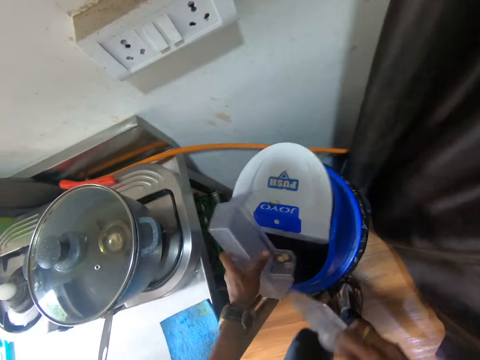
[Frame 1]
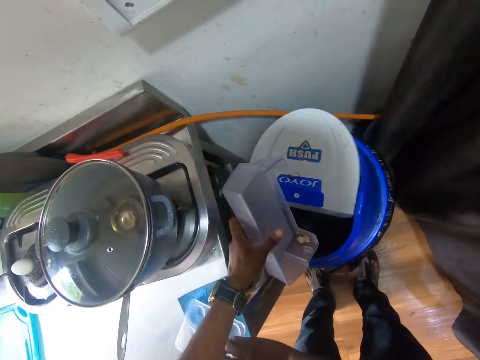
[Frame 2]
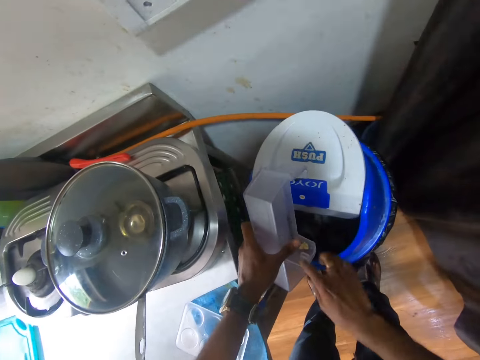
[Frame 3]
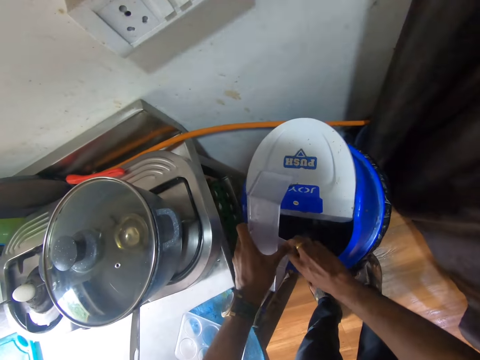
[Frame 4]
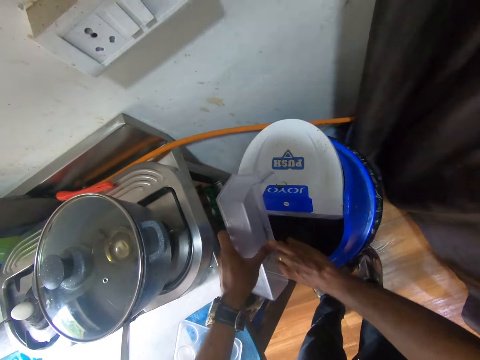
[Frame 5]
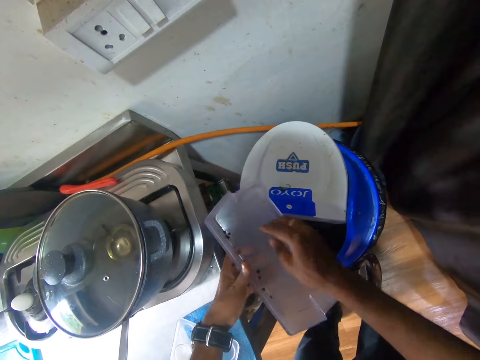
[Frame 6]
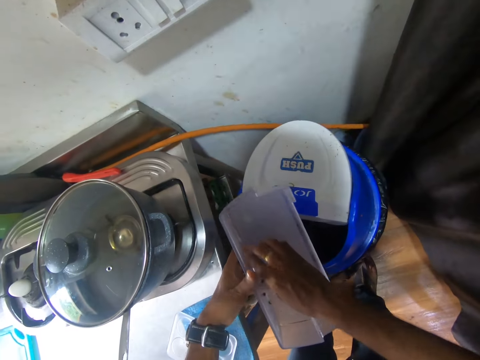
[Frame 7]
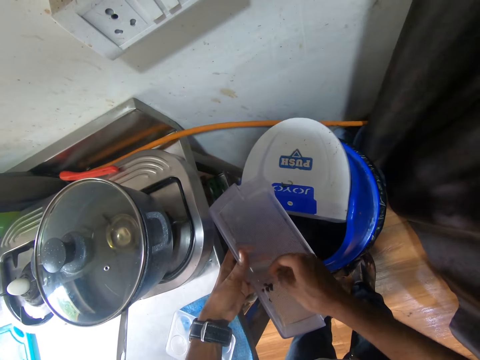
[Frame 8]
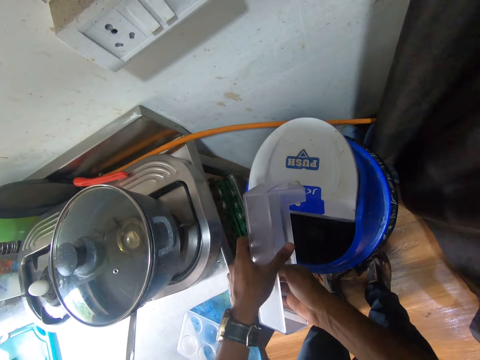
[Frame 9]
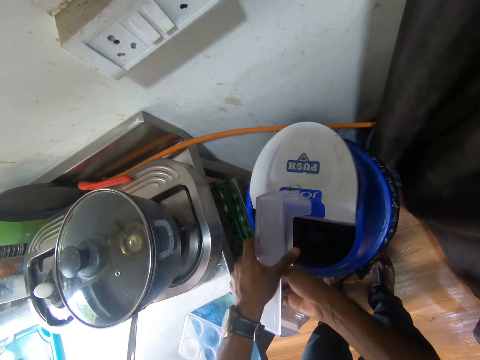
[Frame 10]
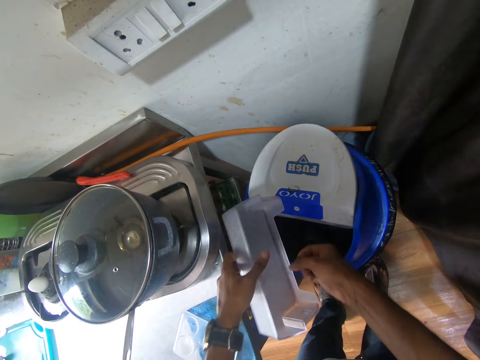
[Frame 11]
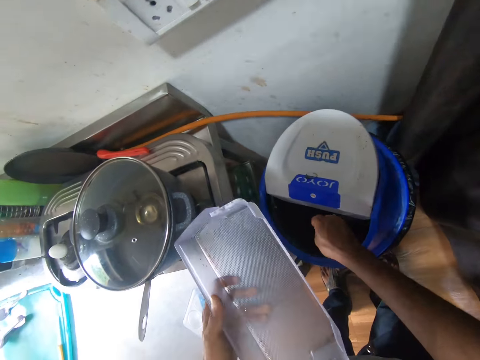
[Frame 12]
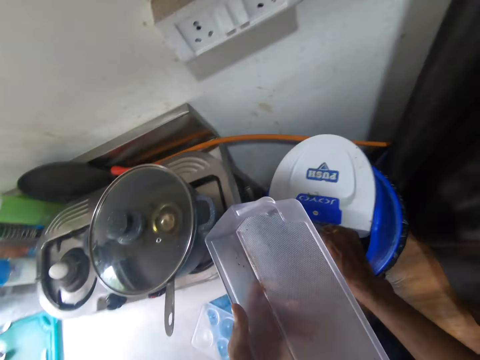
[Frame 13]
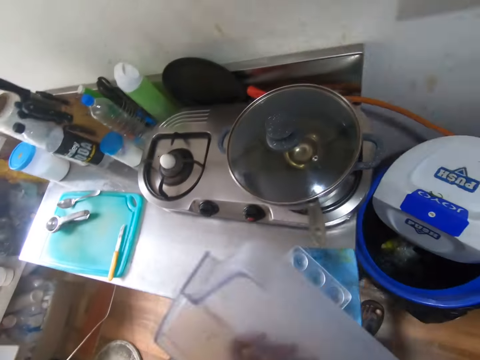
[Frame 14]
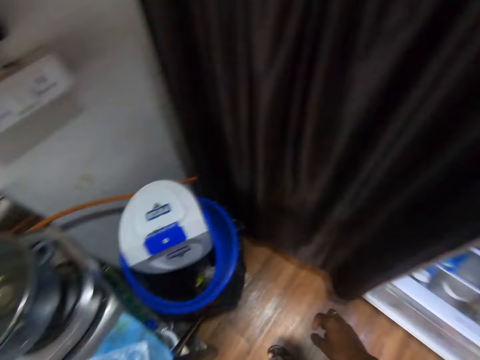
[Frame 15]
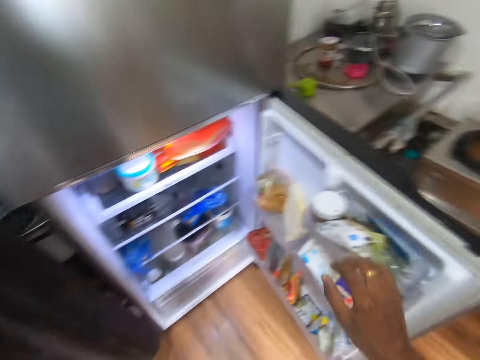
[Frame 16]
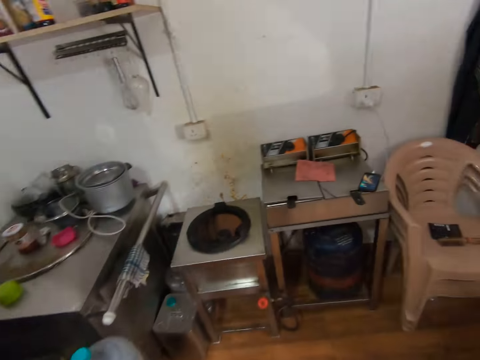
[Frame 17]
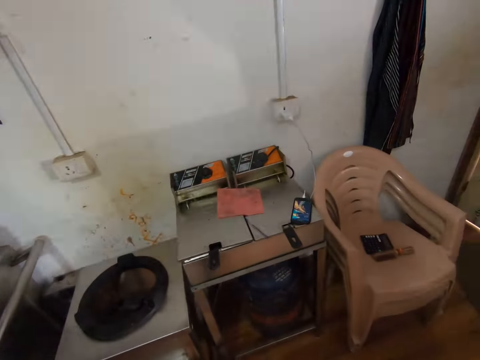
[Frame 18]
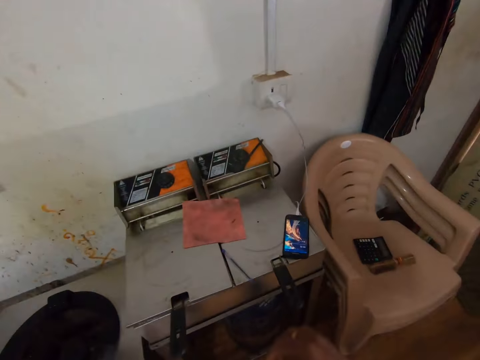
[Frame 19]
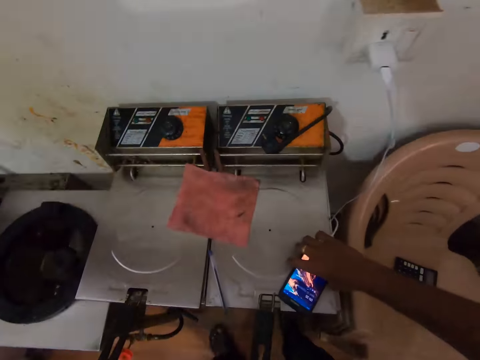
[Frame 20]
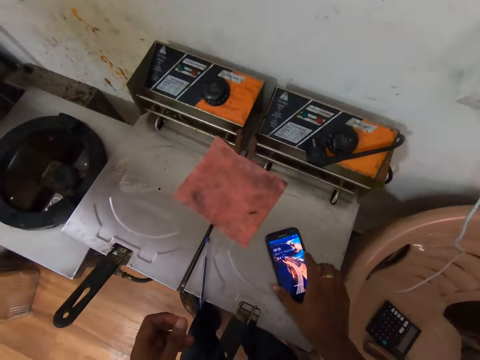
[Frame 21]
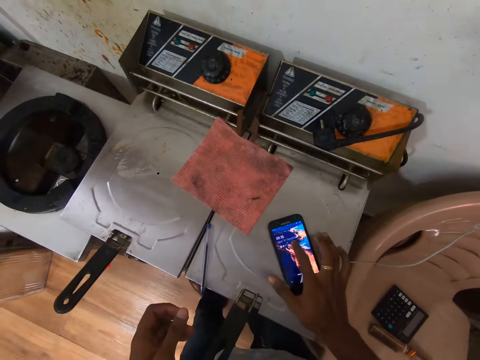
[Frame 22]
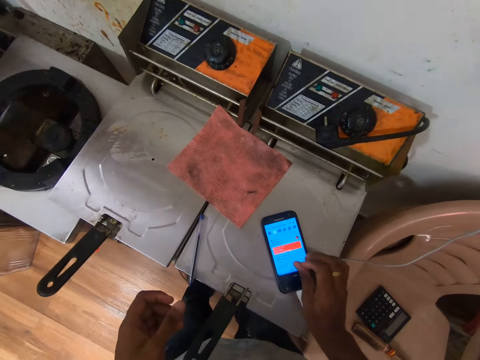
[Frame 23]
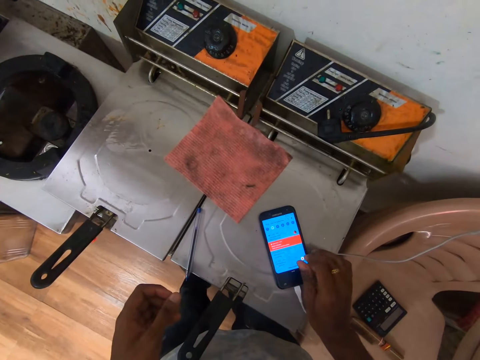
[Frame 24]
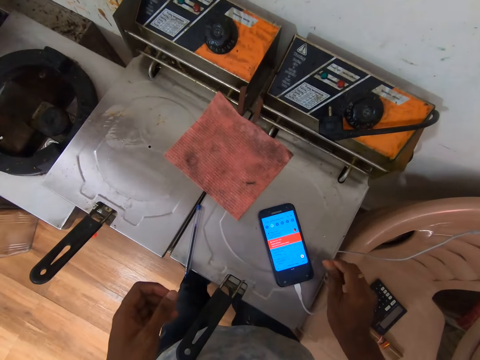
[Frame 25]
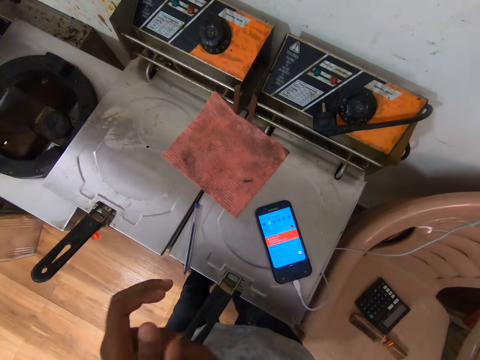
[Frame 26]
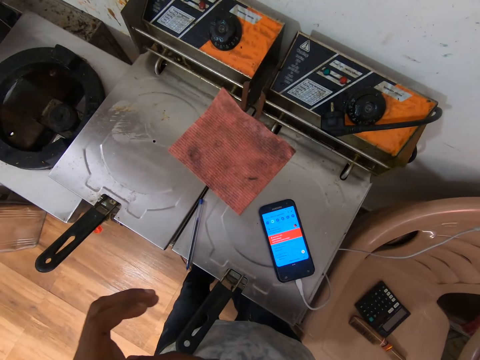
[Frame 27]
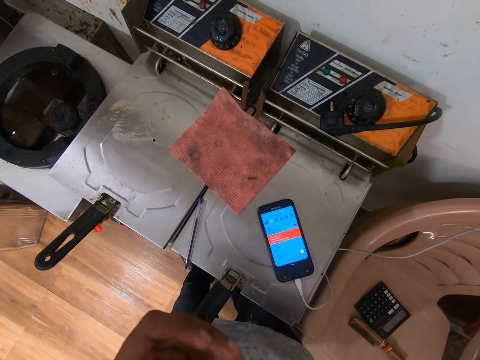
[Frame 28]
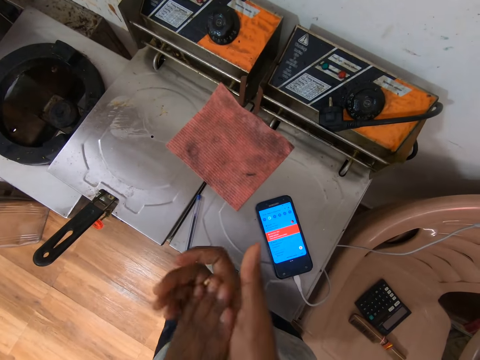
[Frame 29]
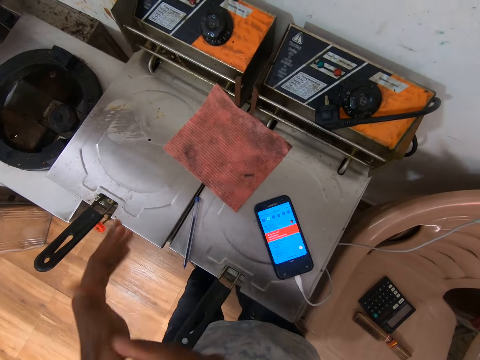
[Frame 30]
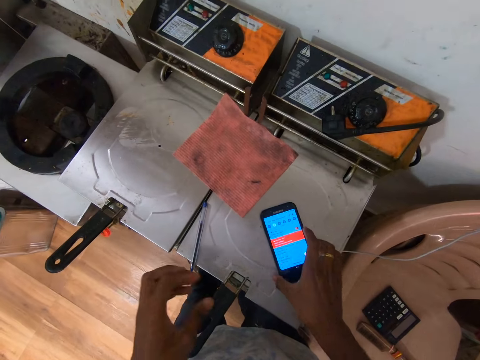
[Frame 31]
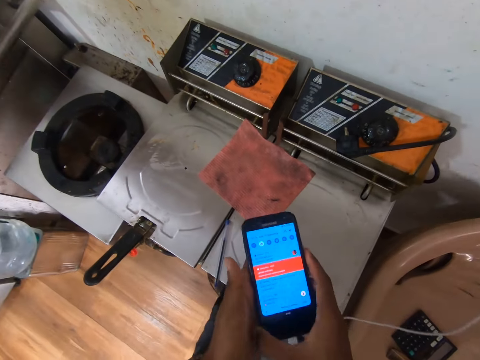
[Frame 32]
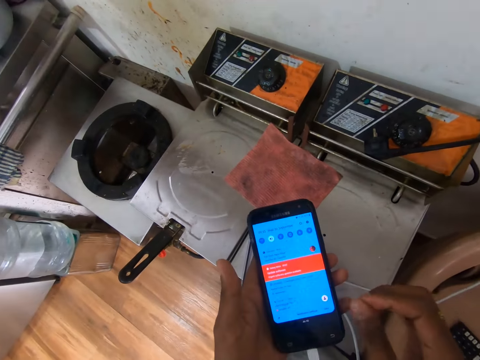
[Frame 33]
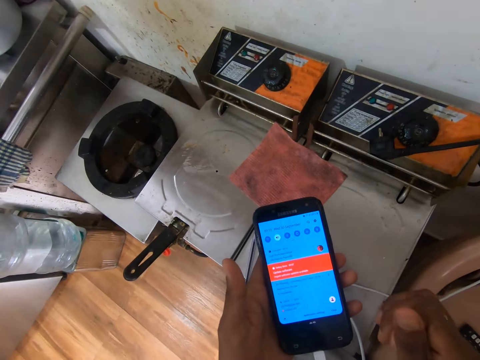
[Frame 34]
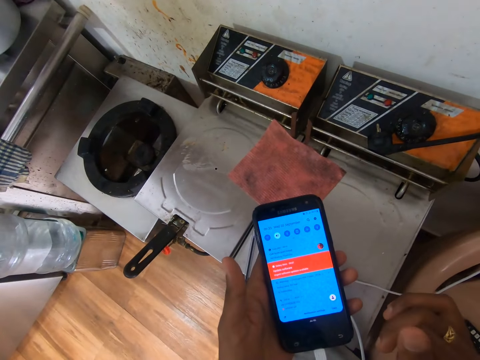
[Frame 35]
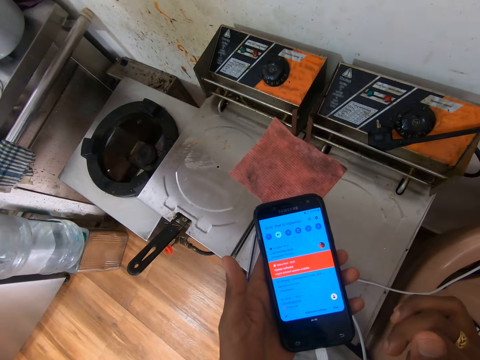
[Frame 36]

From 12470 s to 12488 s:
The camera wearer drops the egg crate on a kitchen countertop with his right hand. He removes dirt from the refrigerator storage container with his right hand. He wipes particles in the bin. He drops the dirt into the trash can with his right hand. He drops an egg compartment on the cooker. He places his right hand on the refrigerator. He closes the fridge. He walks in the kitchen. He moves a phone on the gas cooker with his right hand. He operates the phone on the gas cooker with his right hand. He rubs his hands together. He picks the phone from the gas cooker with his right hand. He drops the phone on his left hand.

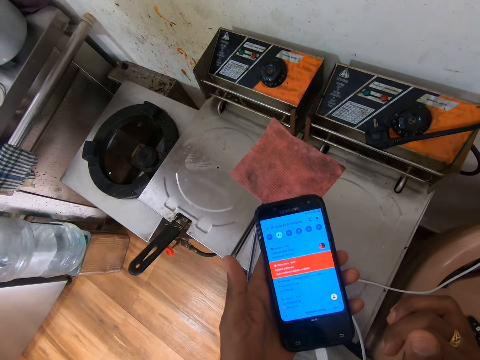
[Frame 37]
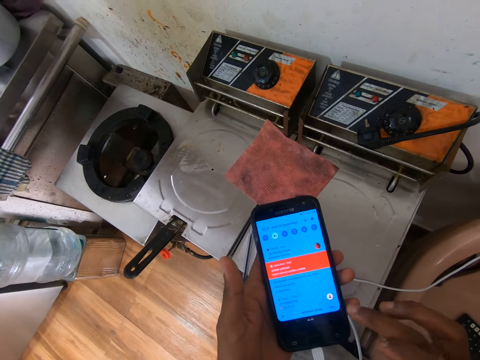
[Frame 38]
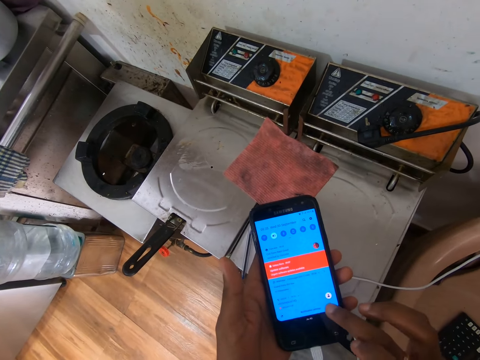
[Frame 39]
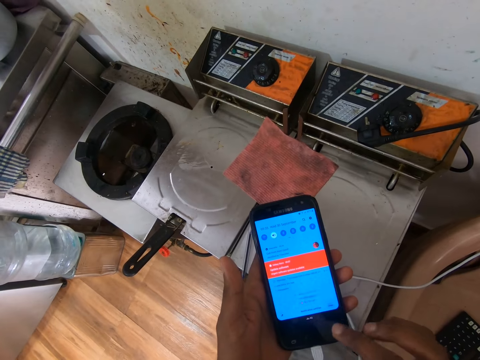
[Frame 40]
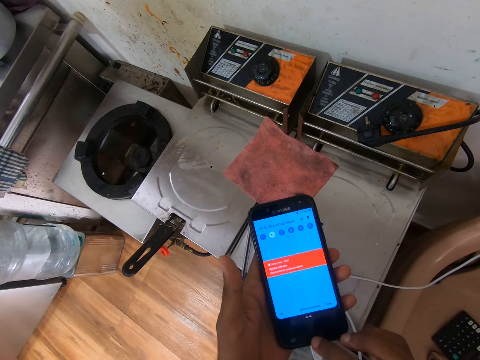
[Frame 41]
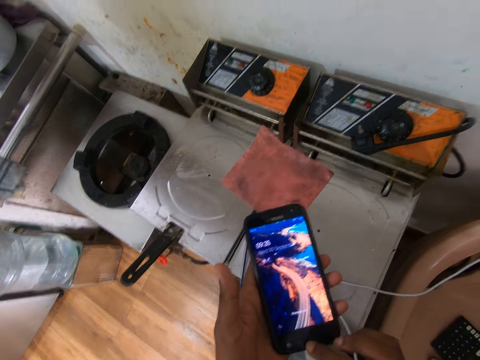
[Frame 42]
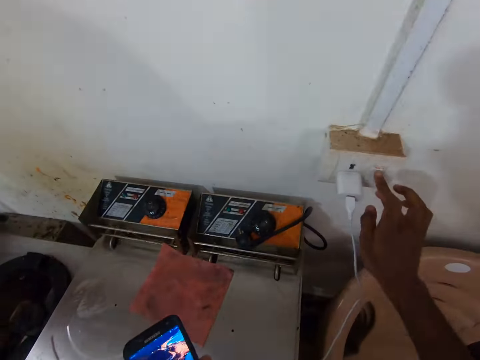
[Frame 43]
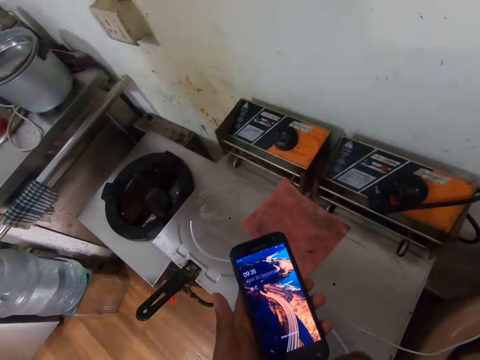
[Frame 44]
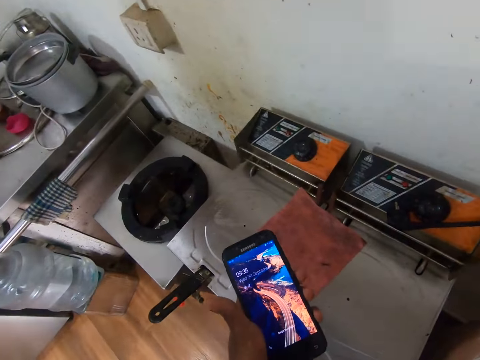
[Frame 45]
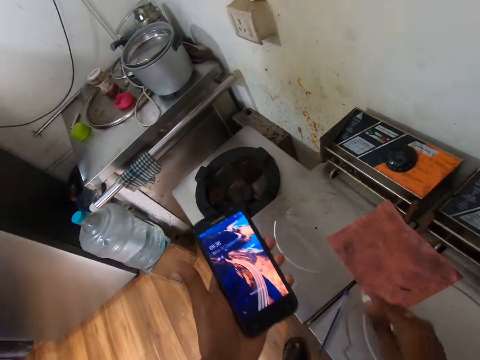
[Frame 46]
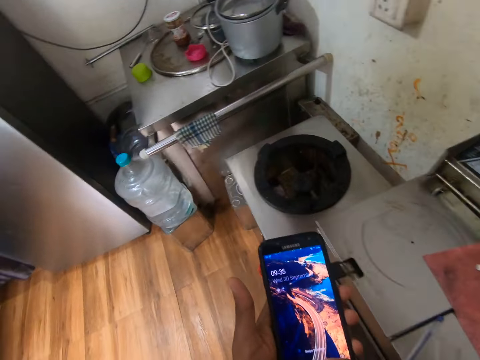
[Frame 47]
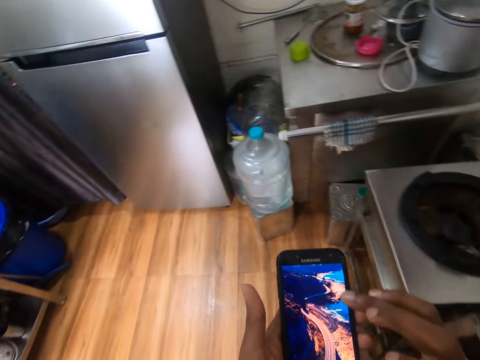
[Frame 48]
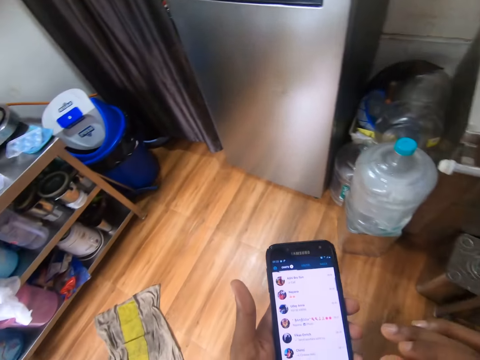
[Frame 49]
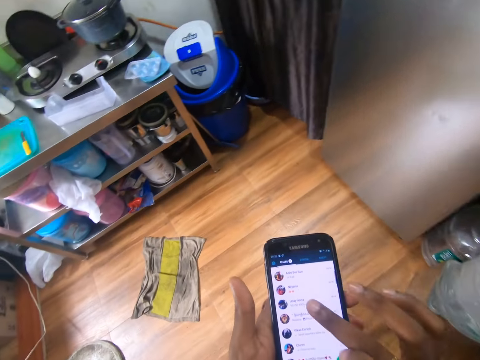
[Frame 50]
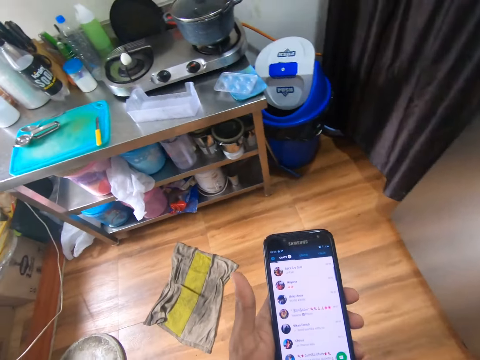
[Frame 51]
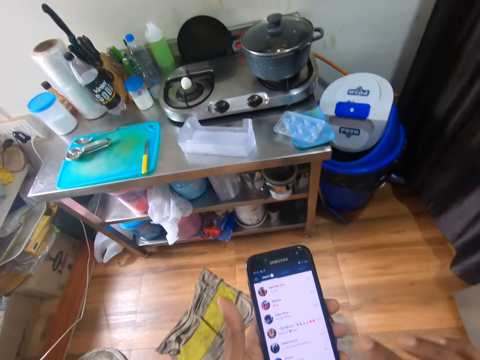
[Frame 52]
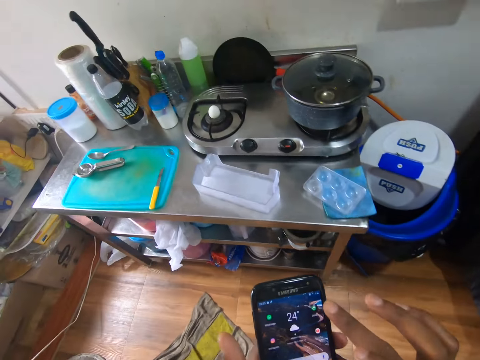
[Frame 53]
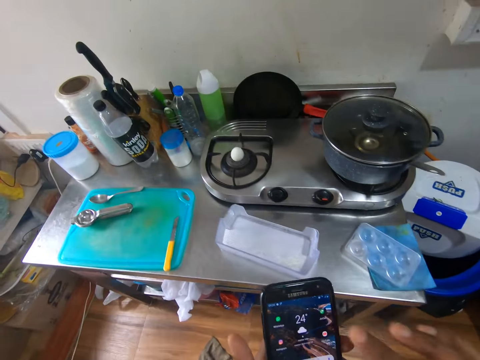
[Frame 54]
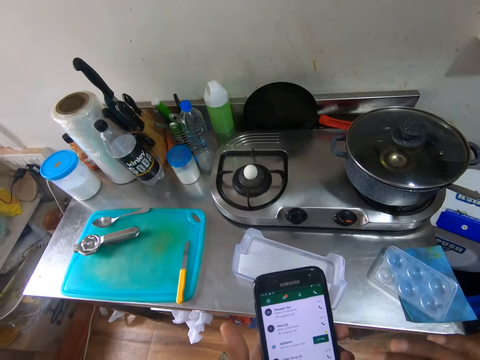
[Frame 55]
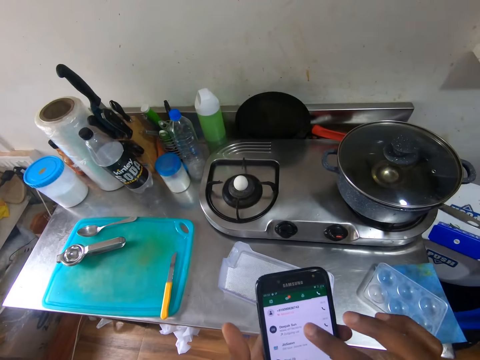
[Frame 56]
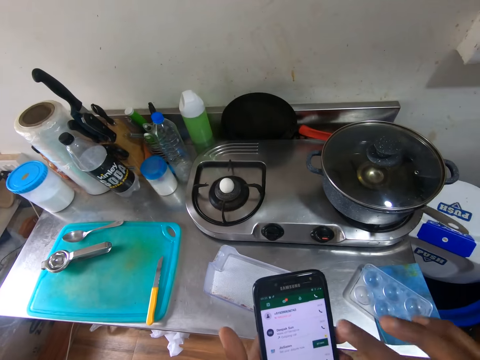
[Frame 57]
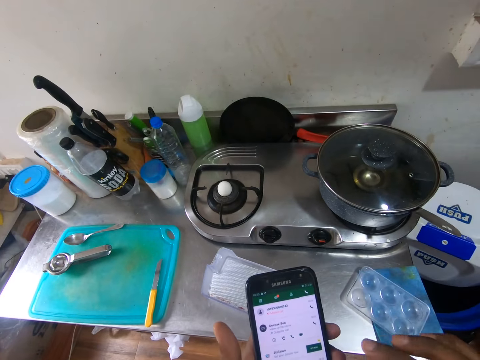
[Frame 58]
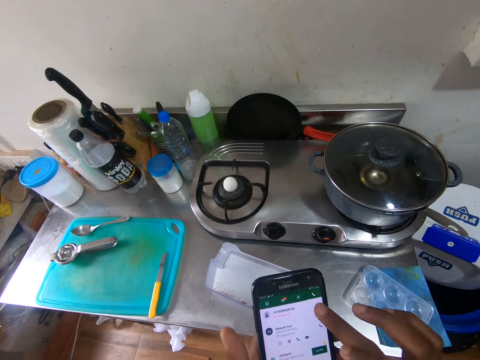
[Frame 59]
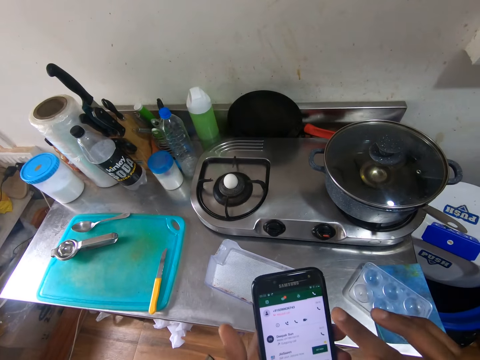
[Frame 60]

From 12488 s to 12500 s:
The camera wearer stares at the phone. He operates the phone in his left hand with his right hand. He turns off a socket with his right hand. He scrolls the phone. He unplugs the phone from a charger. He drops the charger on the gas cooker with his right hand. He operates the phone in his left hand with his right hand.
